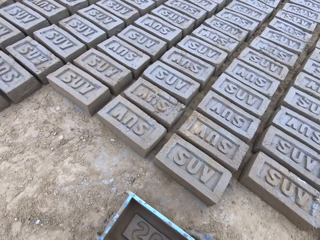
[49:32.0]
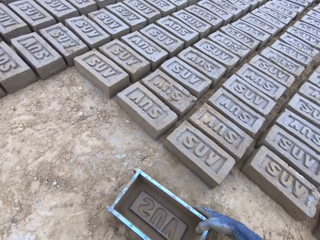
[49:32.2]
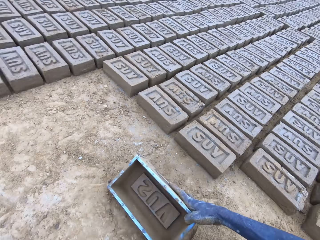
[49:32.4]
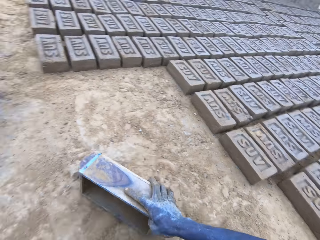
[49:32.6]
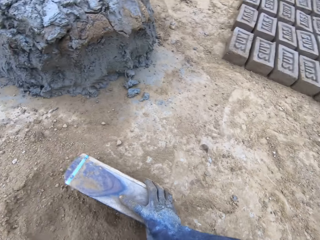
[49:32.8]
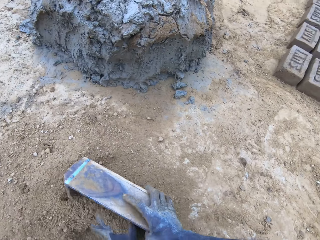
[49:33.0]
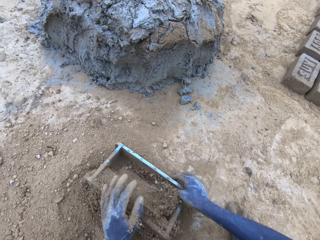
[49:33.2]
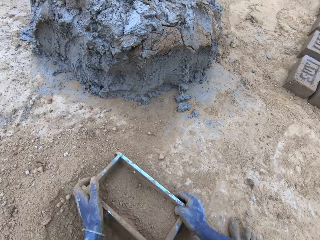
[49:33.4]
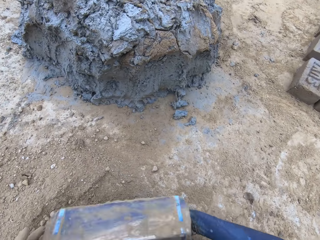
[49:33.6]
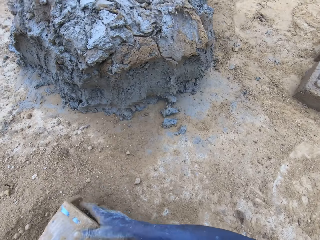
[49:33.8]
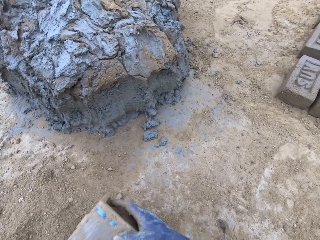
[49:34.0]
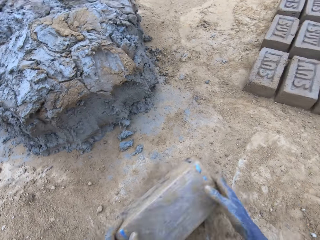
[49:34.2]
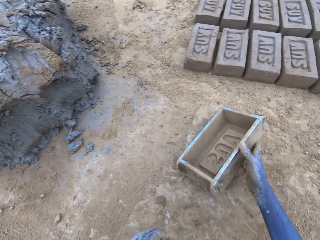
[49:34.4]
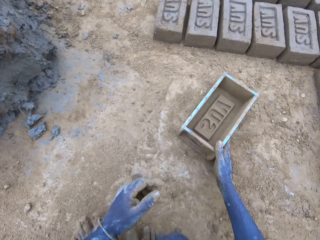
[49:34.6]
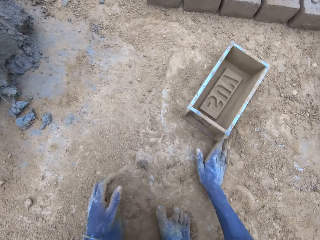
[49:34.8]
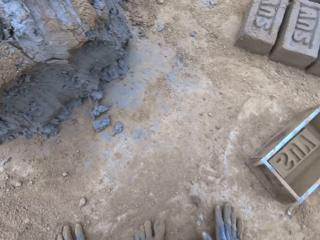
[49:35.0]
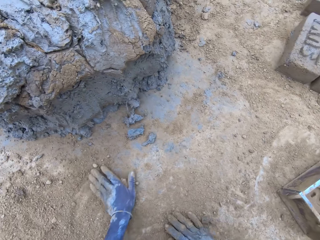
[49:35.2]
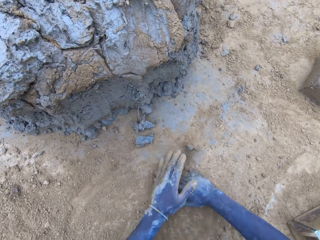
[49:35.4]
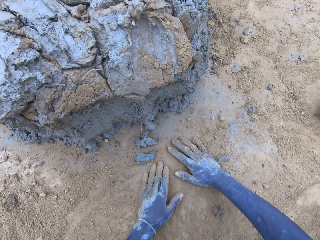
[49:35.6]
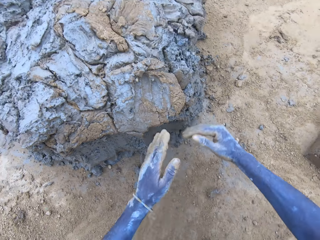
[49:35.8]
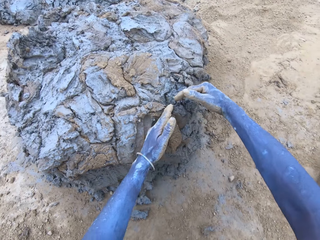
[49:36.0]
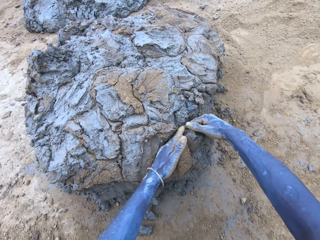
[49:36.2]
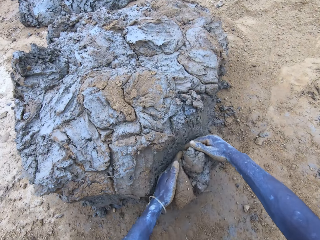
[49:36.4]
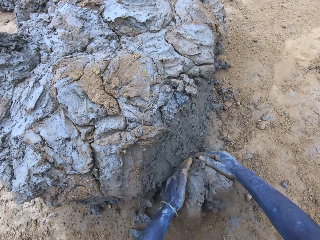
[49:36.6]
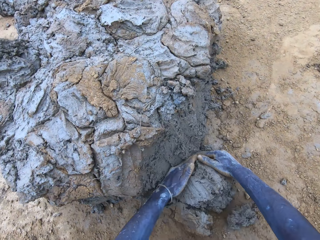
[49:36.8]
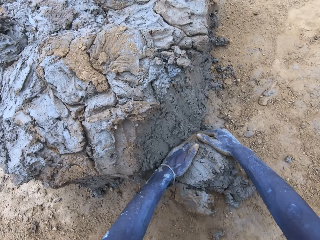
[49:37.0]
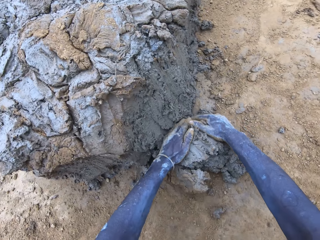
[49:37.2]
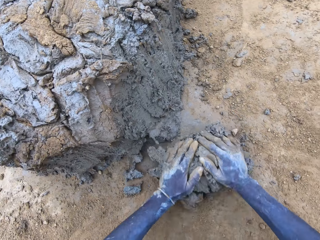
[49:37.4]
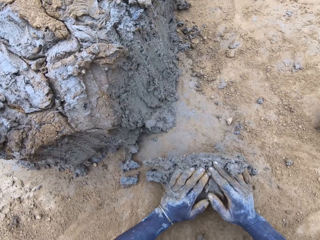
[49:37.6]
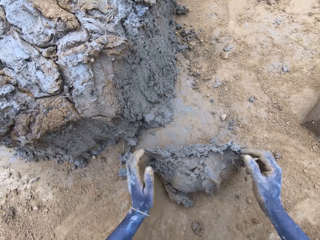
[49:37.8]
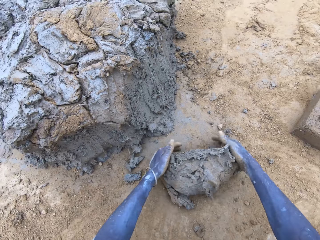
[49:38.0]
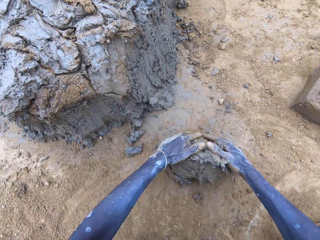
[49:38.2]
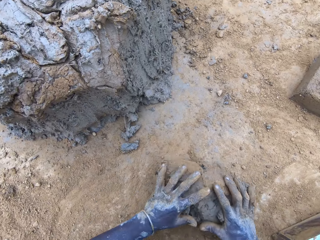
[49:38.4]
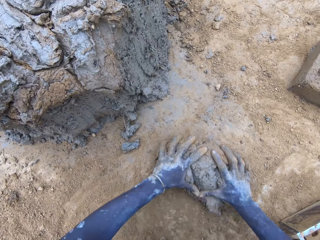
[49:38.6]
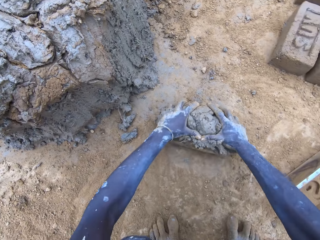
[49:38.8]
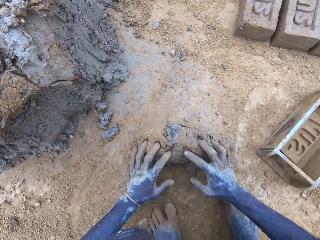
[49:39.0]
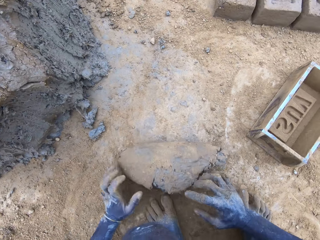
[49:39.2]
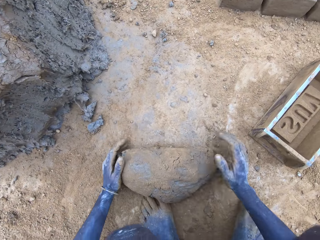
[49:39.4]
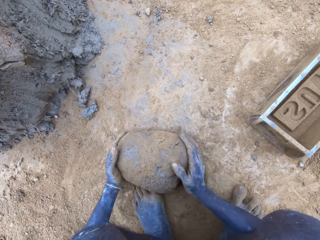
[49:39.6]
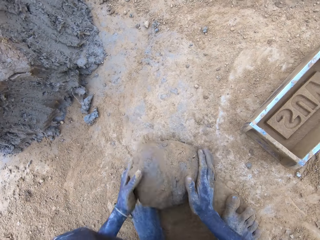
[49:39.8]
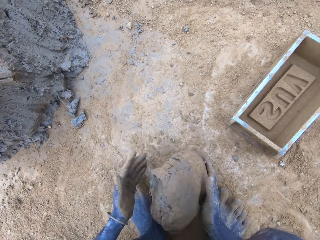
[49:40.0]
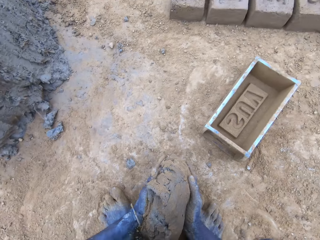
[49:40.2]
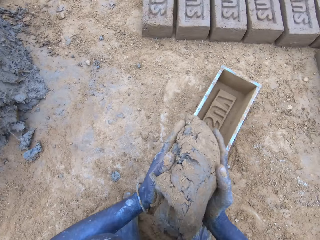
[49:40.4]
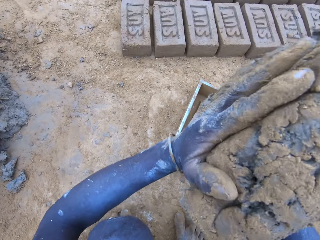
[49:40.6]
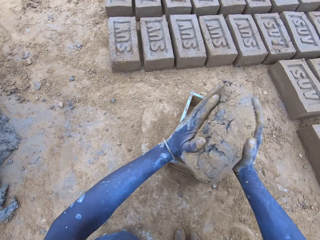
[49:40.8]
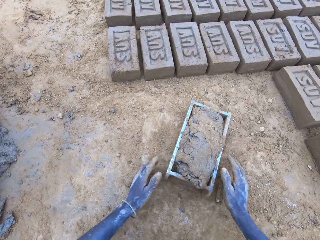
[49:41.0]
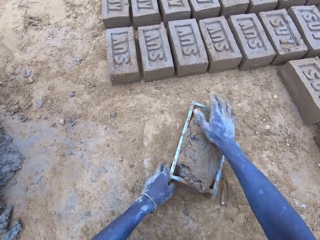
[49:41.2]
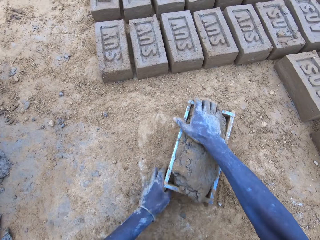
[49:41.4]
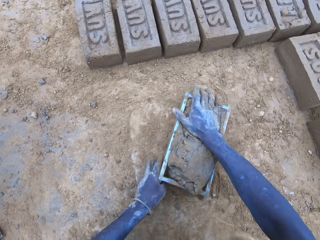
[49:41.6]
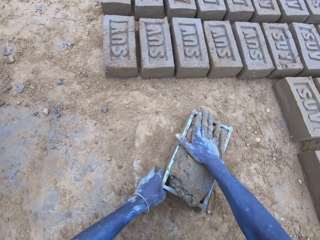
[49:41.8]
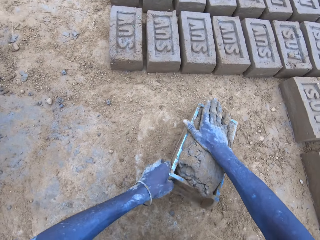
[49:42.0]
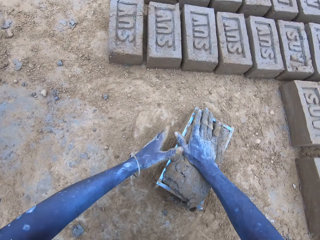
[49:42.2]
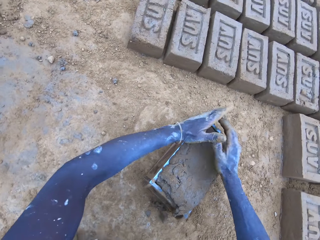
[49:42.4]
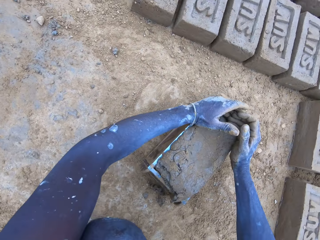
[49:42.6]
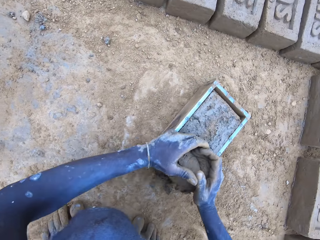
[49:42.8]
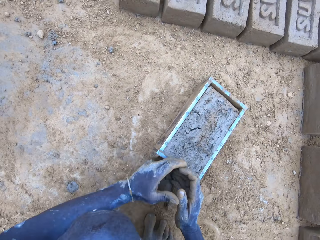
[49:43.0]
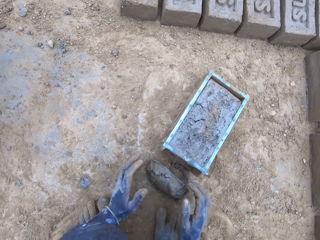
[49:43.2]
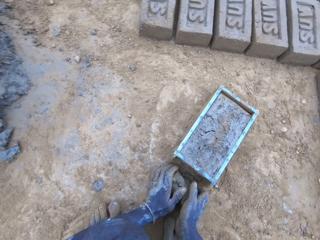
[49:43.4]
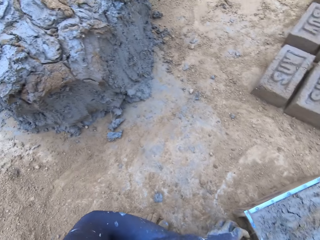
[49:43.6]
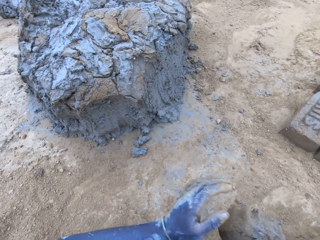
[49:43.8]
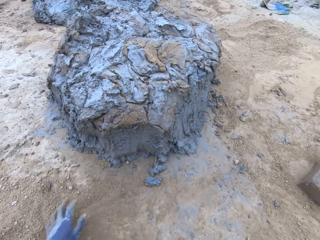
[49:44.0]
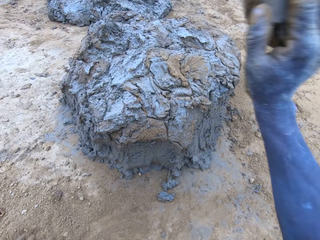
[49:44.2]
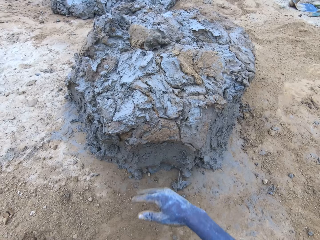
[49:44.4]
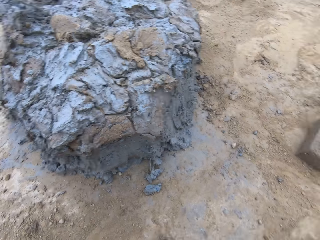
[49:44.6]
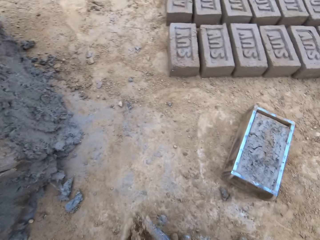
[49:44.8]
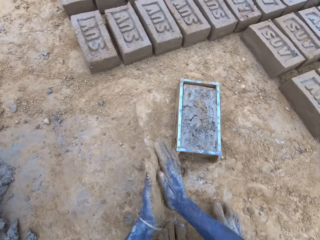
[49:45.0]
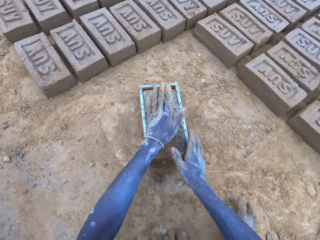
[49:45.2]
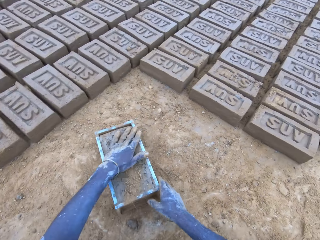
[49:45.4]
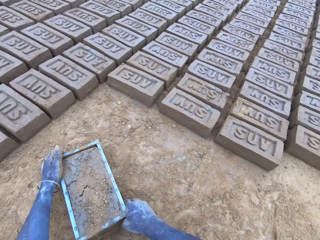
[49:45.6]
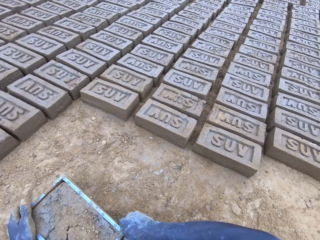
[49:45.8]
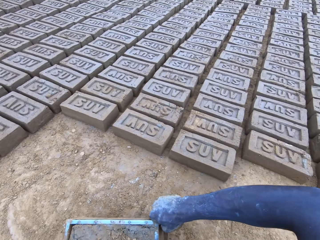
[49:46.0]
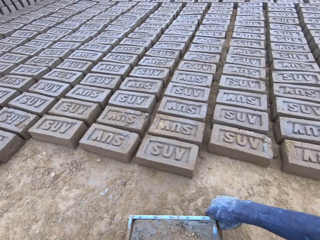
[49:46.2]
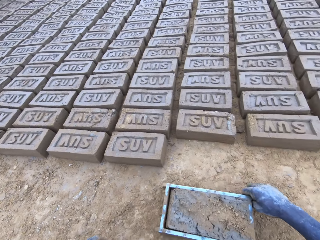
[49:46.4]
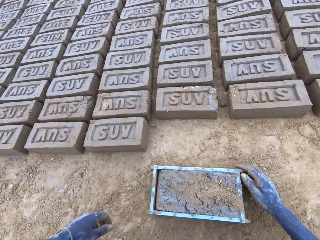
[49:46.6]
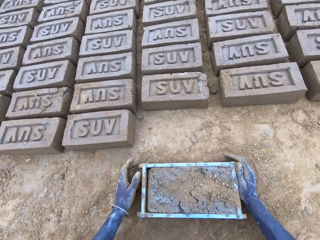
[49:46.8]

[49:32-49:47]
The camera wearer puts soil in the brickmould. They pour the soil from the brickmould. They scoop mud. They put the mud in the brickmould. They scoop the excess mud on the brickmould. They throw the mud on the pile of mud.

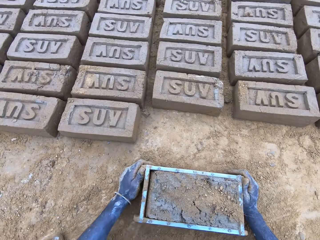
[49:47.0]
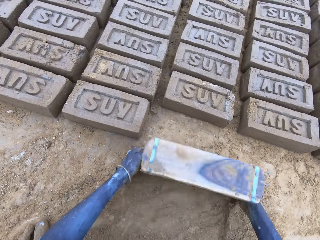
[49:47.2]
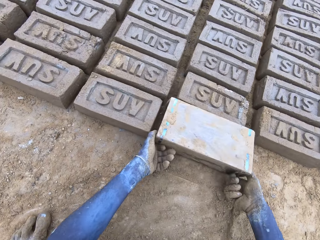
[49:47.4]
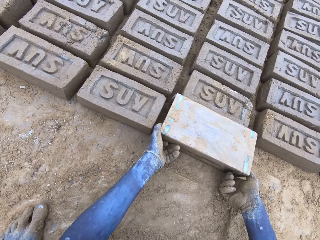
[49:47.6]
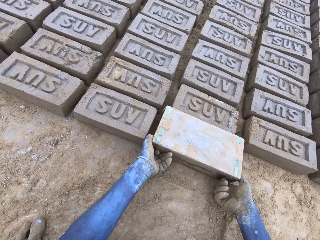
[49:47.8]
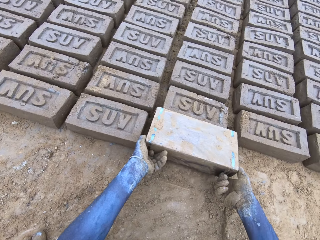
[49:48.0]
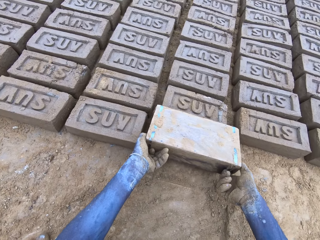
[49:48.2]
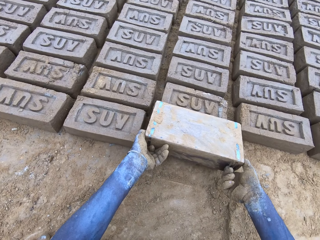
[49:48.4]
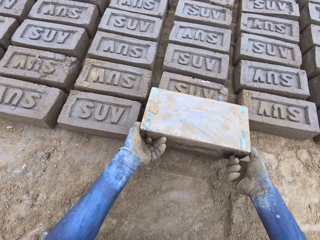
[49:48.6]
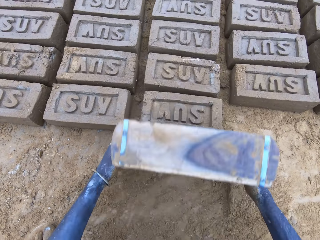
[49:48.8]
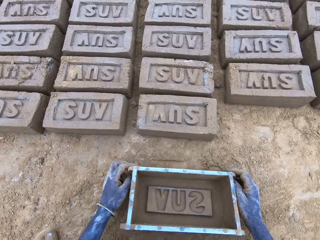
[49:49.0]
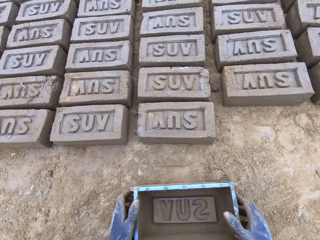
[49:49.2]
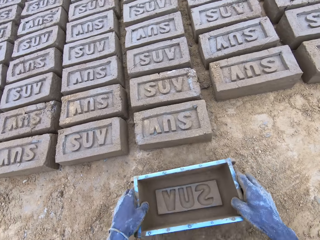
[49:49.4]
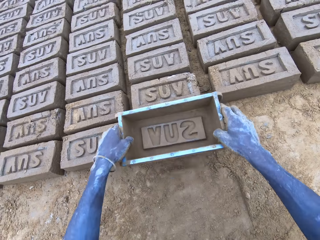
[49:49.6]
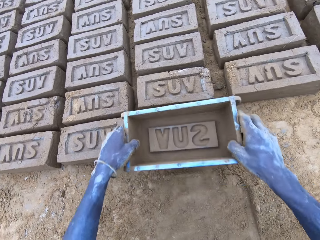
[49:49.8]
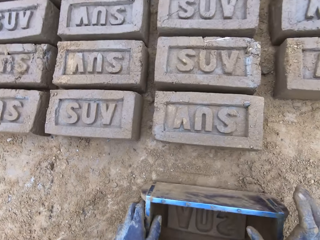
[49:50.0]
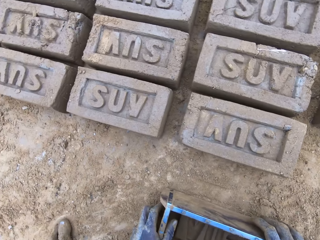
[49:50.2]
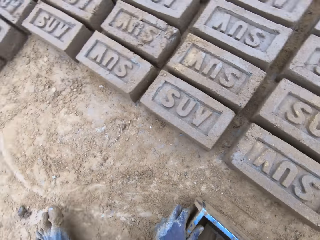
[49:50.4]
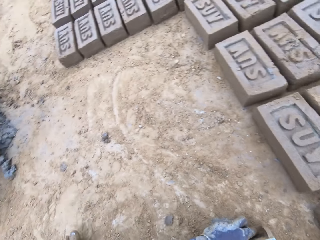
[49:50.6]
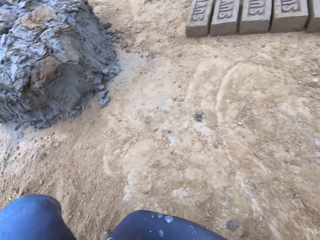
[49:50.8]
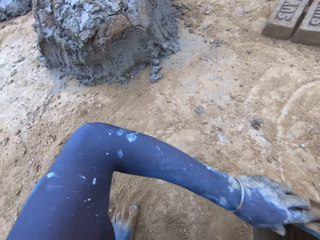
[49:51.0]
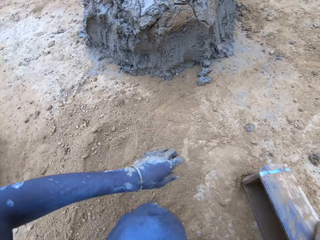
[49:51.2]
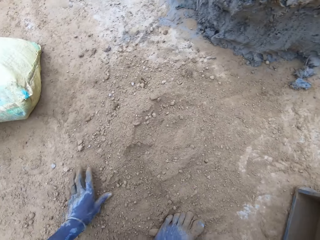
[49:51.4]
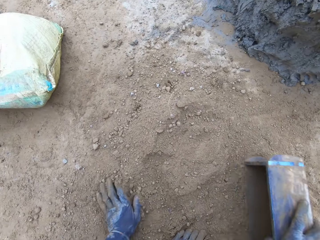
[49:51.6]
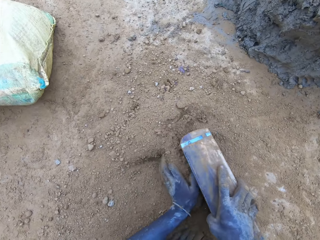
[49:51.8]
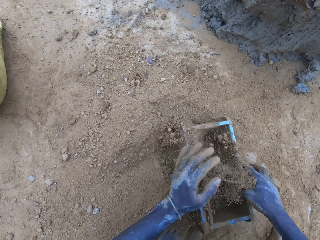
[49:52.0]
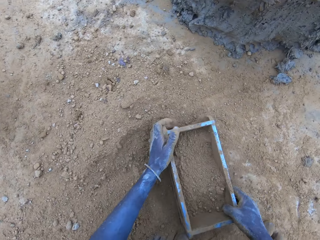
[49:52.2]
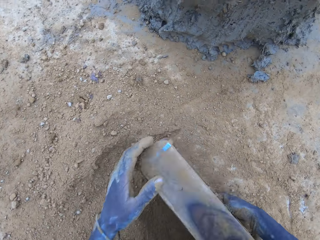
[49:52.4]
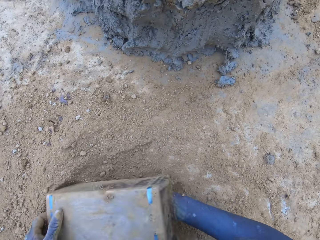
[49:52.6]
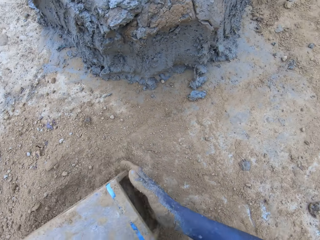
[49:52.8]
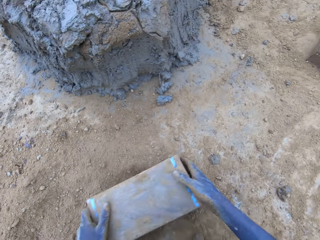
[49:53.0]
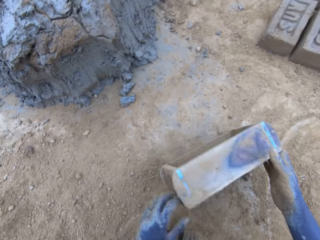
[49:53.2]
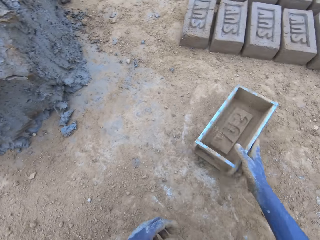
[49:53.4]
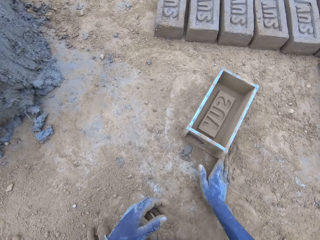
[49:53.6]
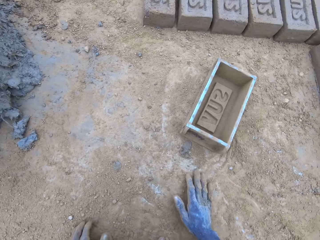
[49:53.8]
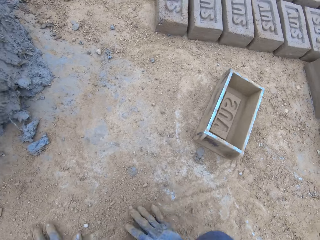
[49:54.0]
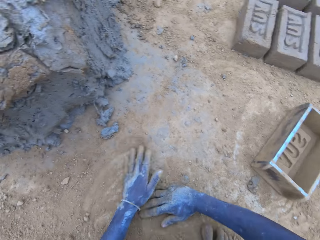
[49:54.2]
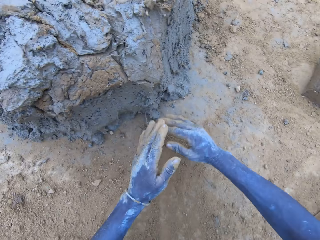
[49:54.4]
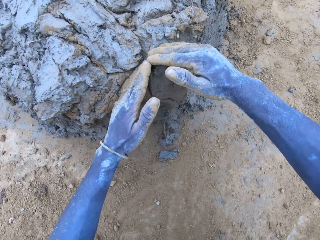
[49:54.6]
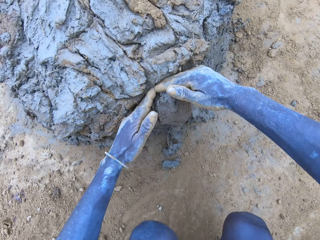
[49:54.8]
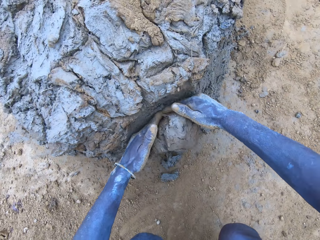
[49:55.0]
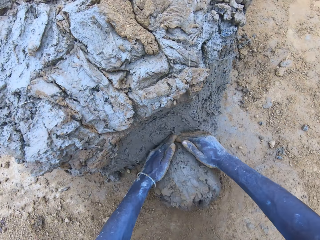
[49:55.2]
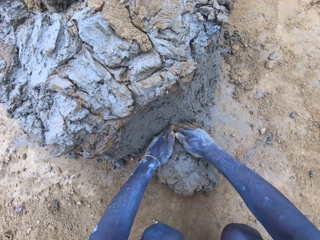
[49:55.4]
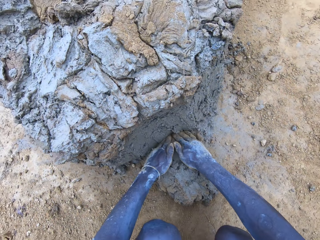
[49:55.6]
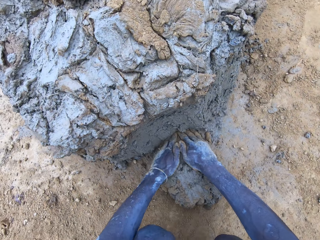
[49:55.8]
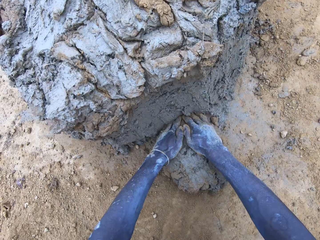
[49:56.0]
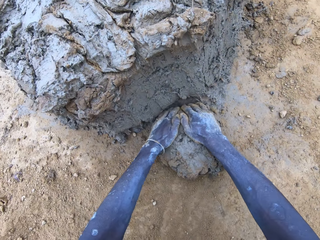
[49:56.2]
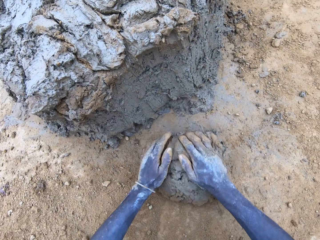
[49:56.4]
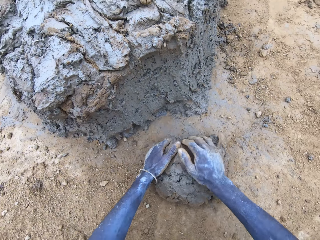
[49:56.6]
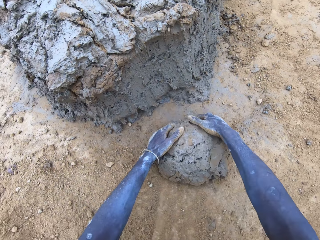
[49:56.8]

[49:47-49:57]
The camera wearer pours the mud in the brickmould on the ground. They put soil in the brickmould. They pour the soil from the brickmould. They scoop mud.
